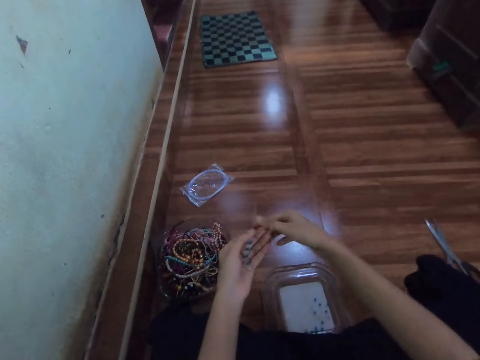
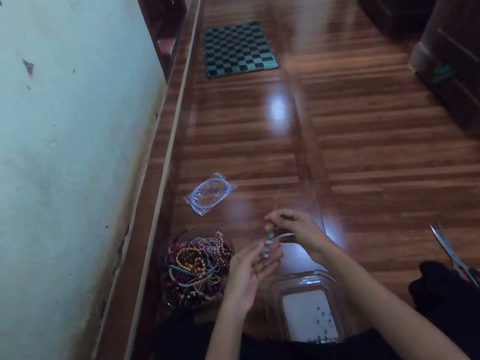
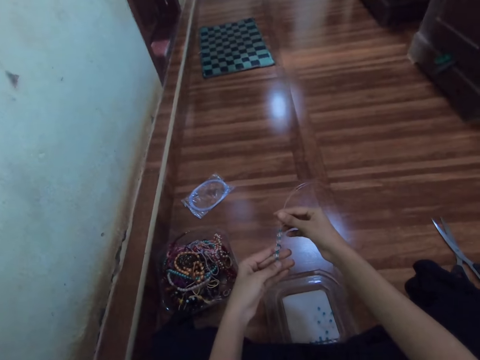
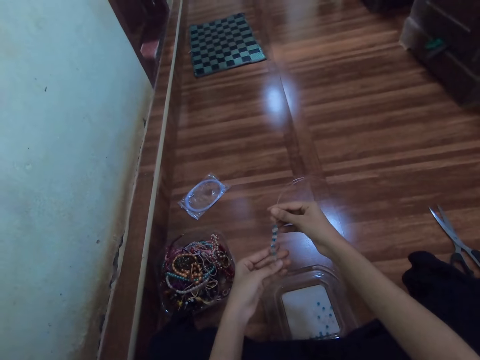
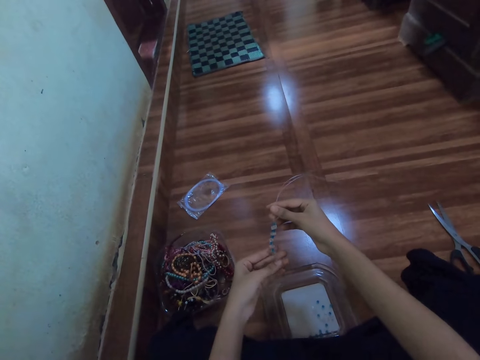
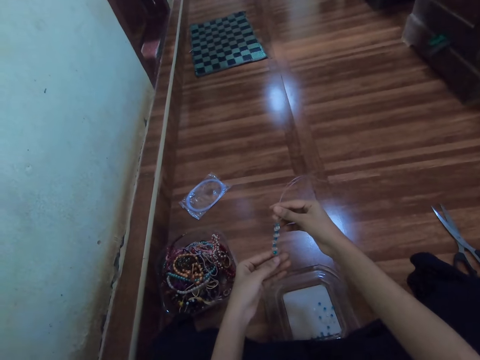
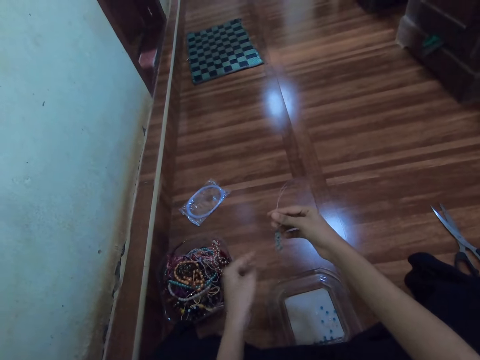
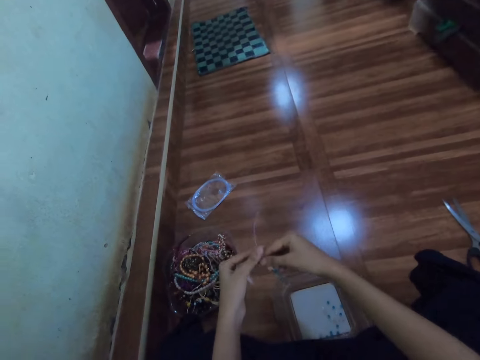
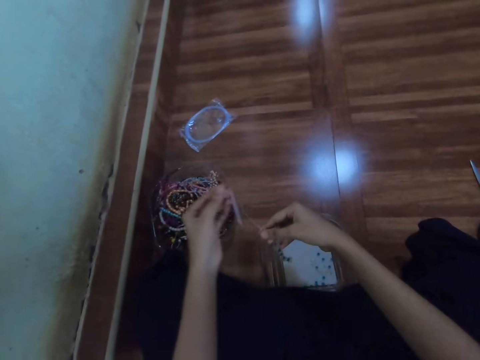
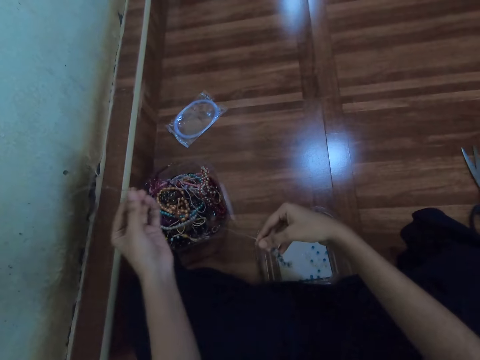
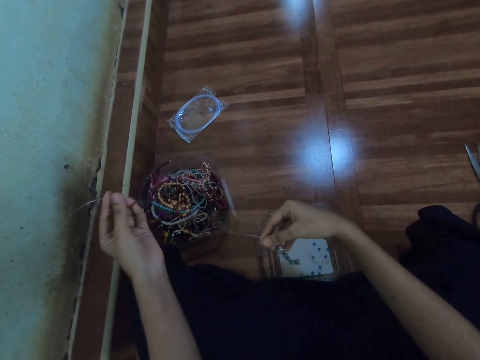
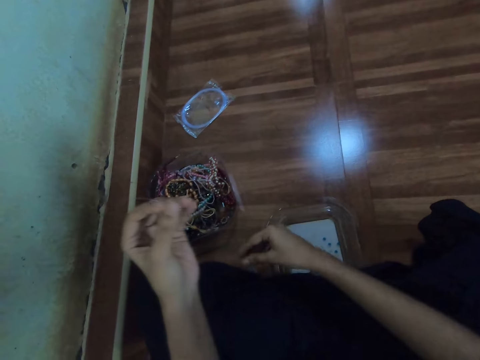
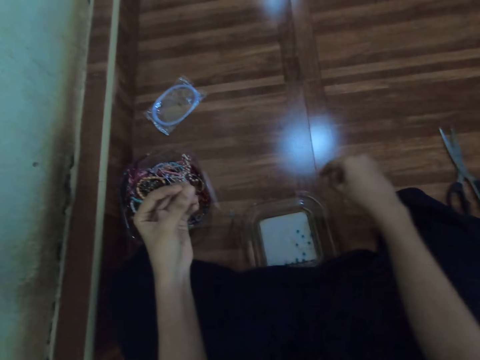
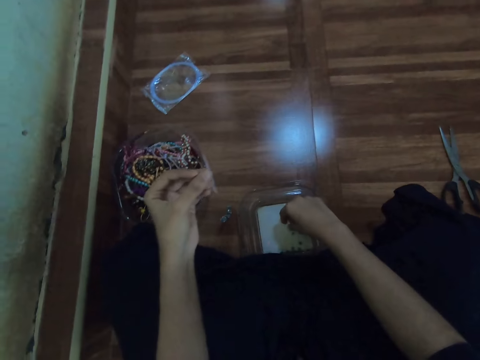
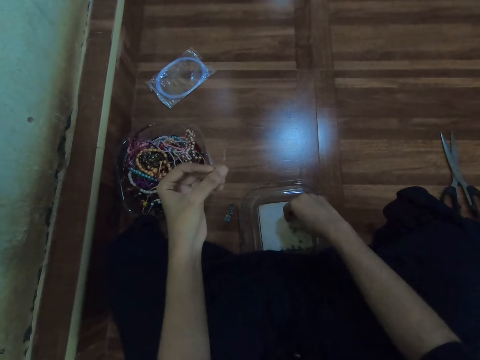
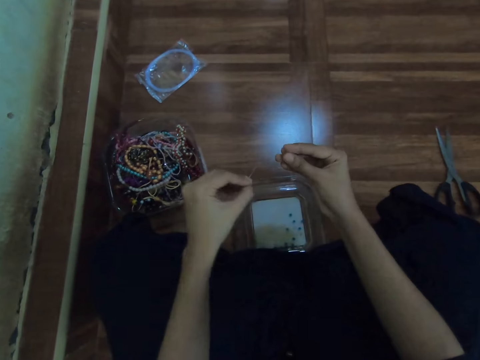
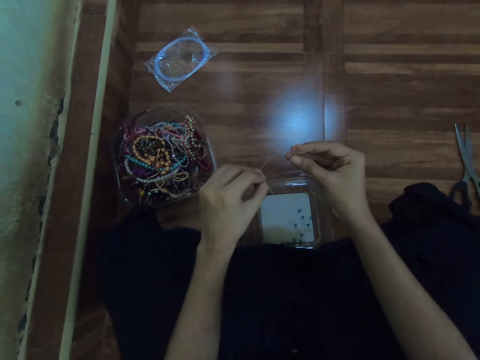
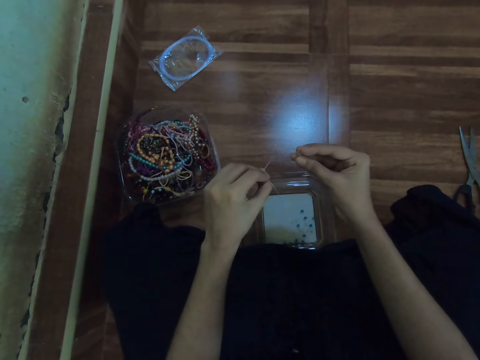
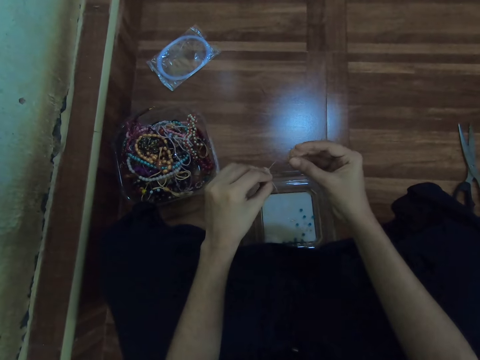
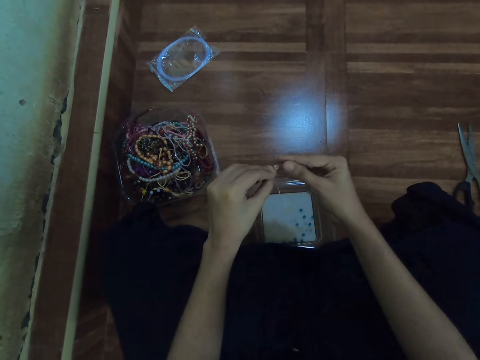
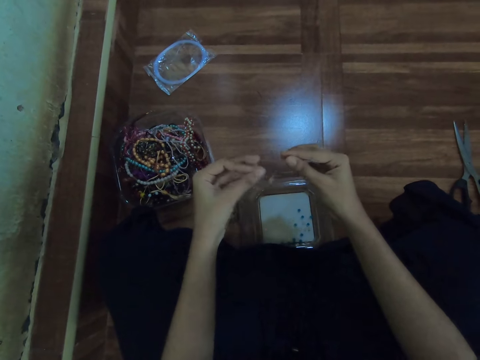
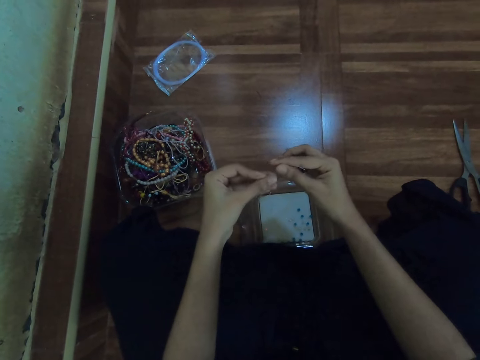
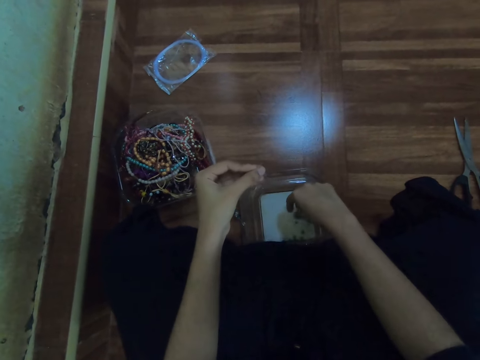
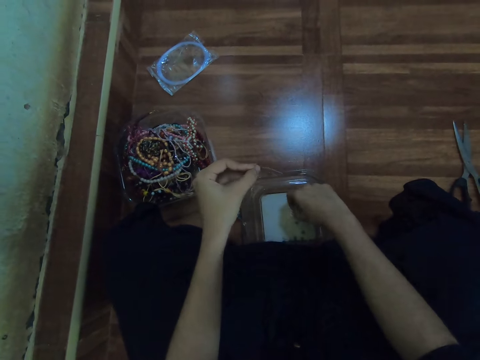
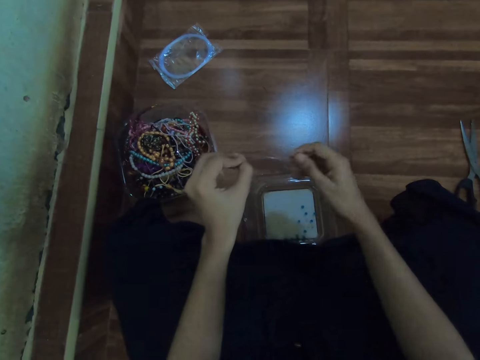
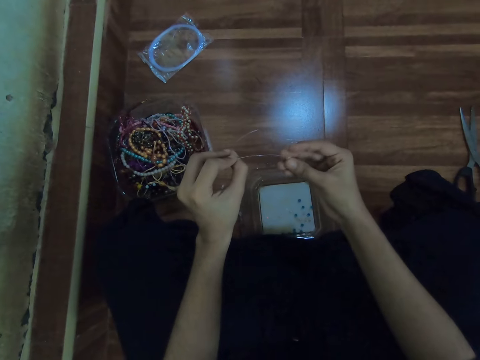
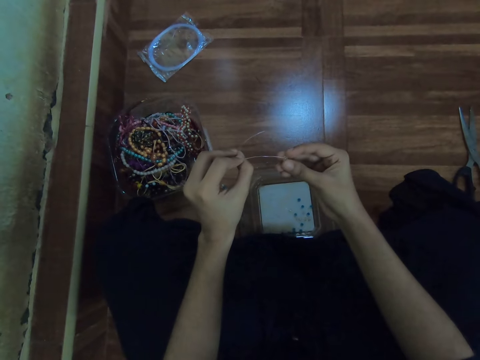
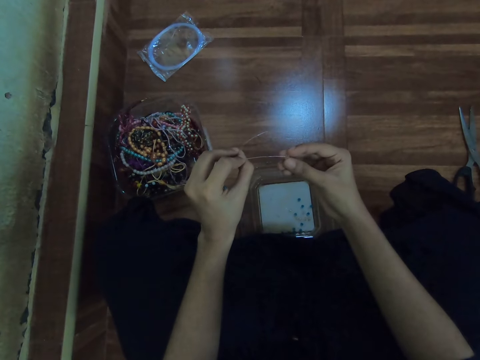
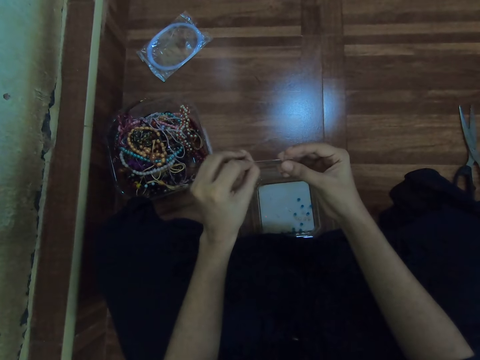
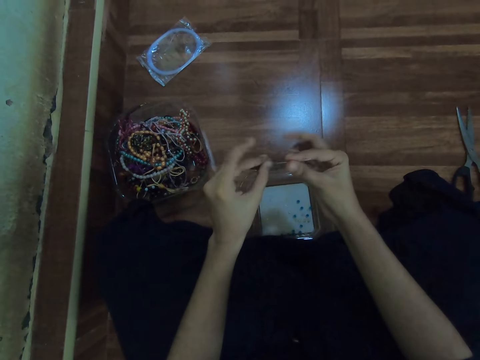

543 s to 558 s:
The camera wearer sorts beads on the cord. She stretches the cord. She picks a bead from the container with her right hand. She inserts the bead in the fish line with her right hand. She picks a bead from the container with her right hand. She inserts the bead on the fishing line with her right hand. She makes beads with both hands.

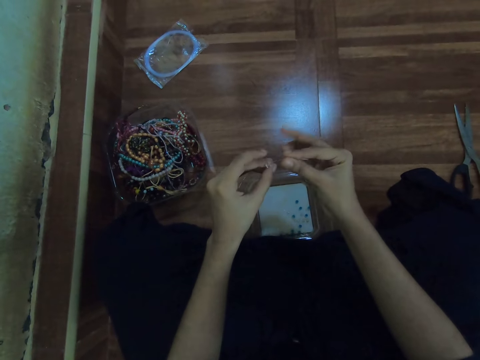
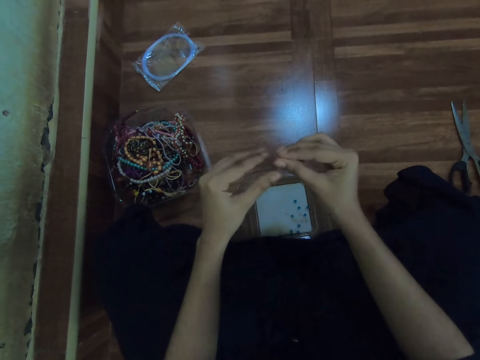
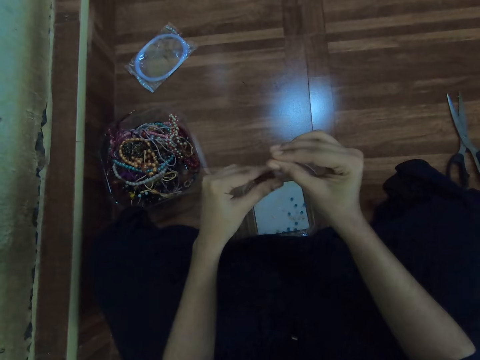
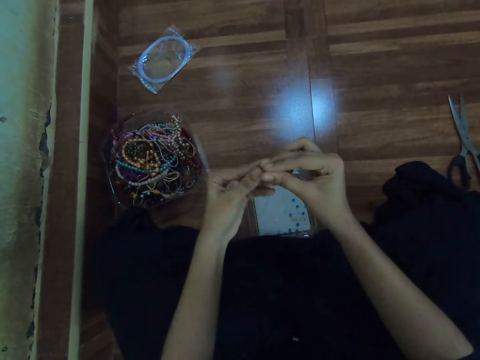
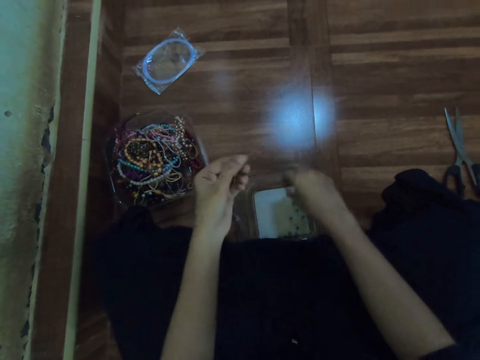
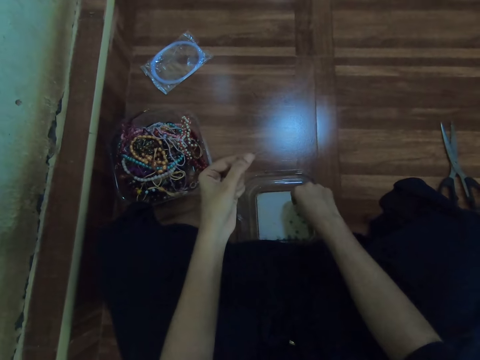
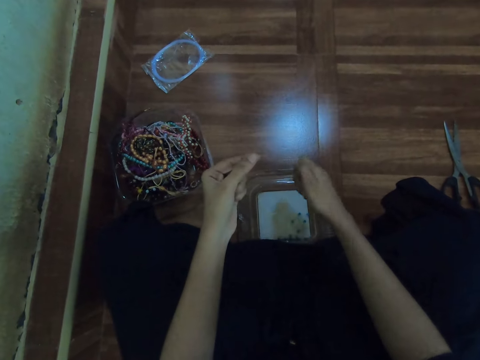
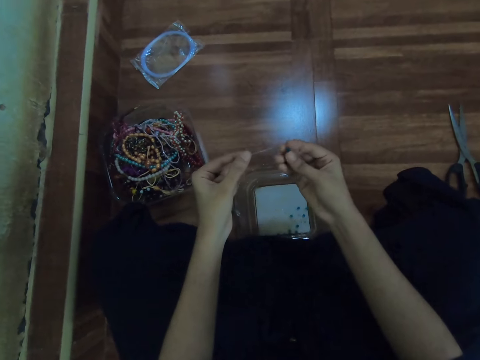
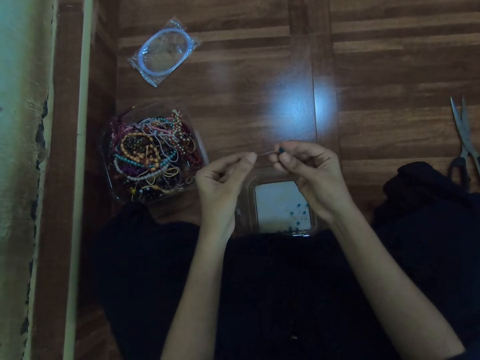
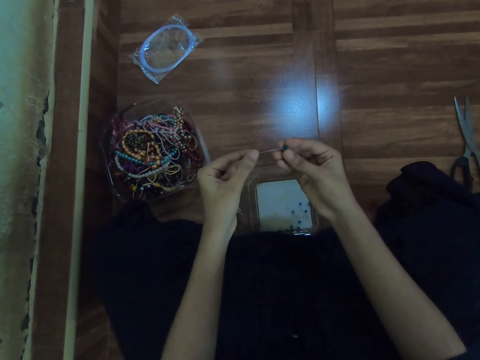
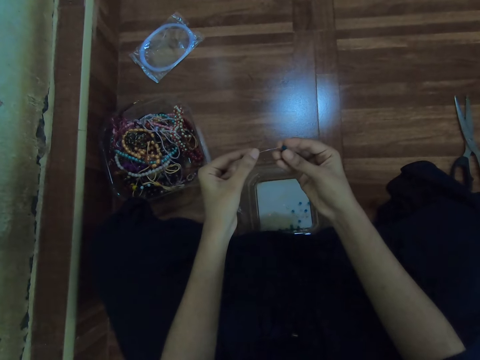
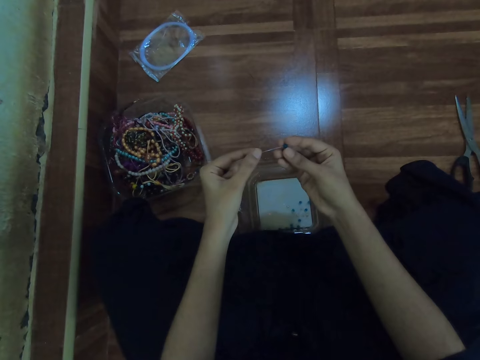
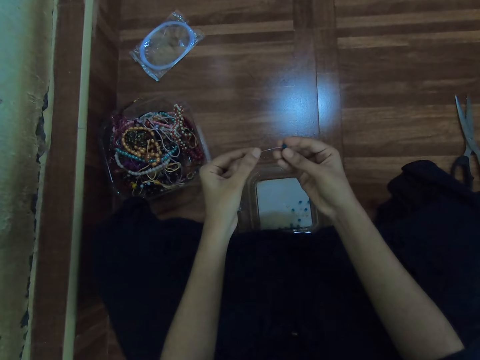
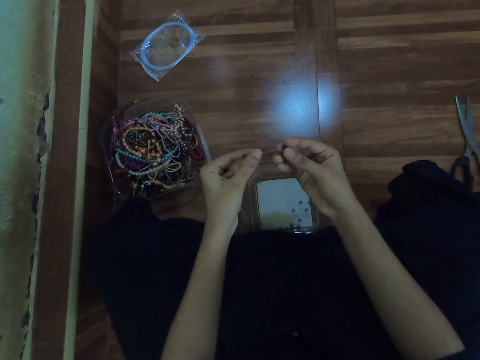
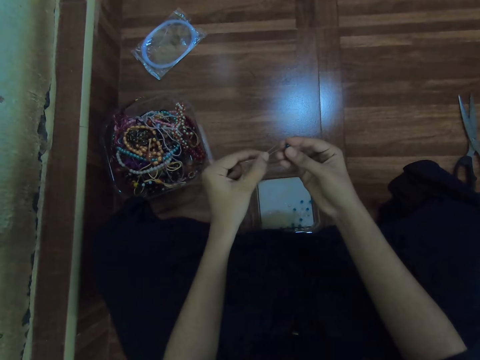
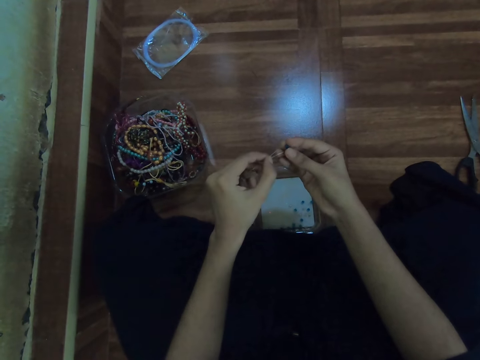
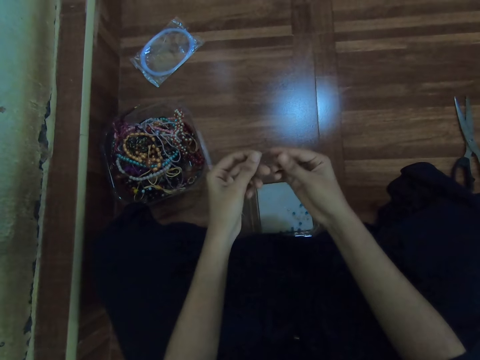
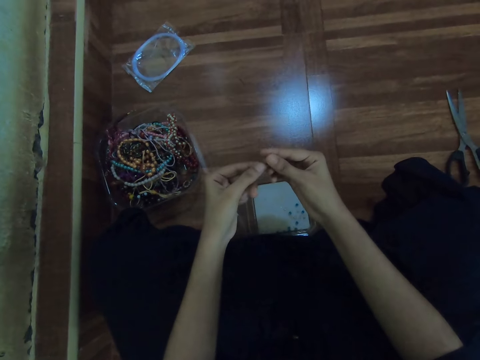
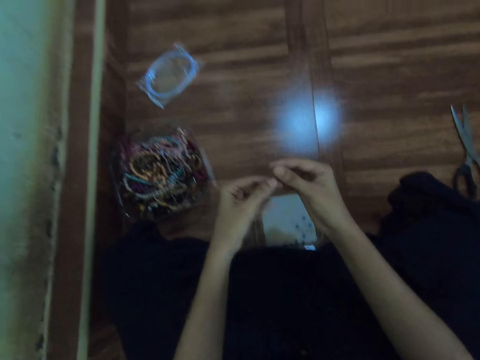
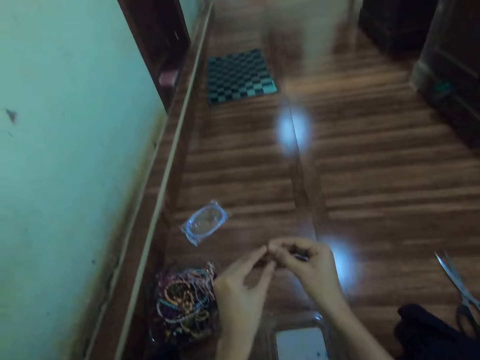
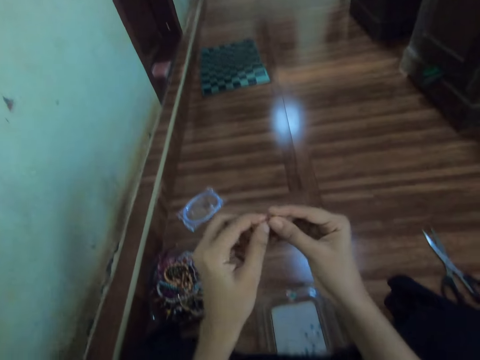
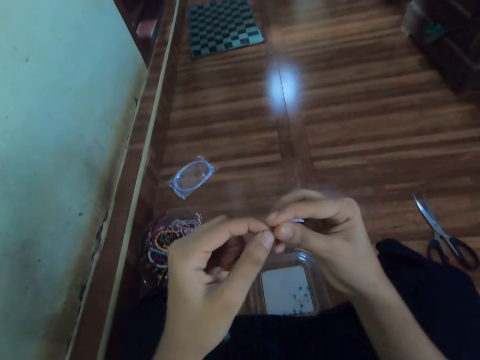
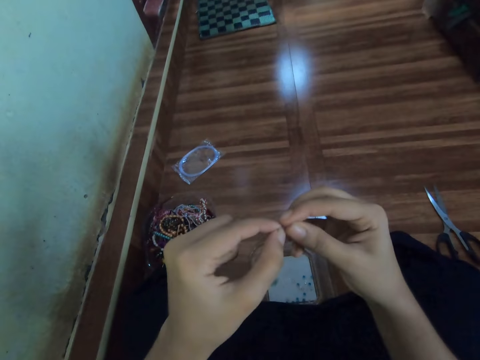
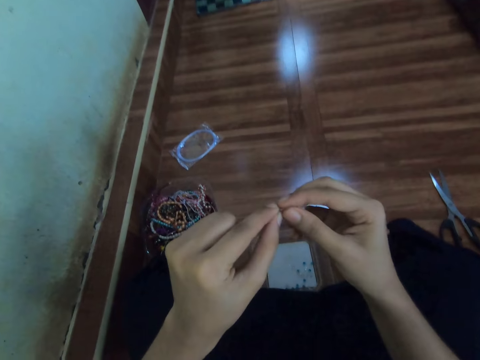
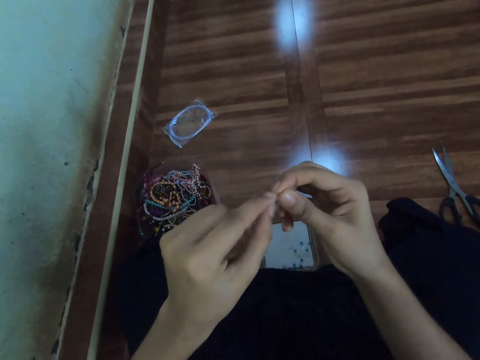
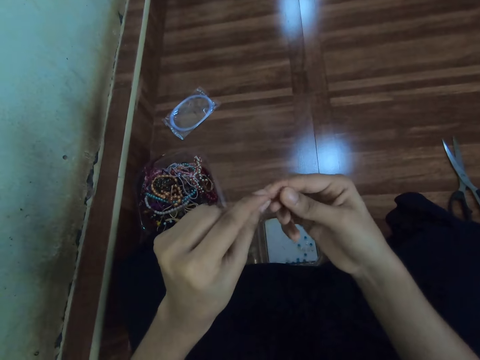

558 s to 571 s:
The camera wearer removes her left hand from the fishing line. She holds the fishing line with her left hand. She picks a bead from the plastic container on the floor with her right hand. She holds the fishing line with both hands.
